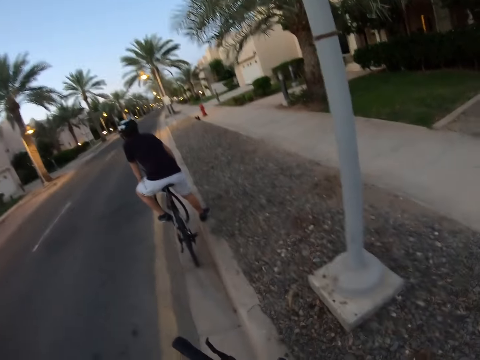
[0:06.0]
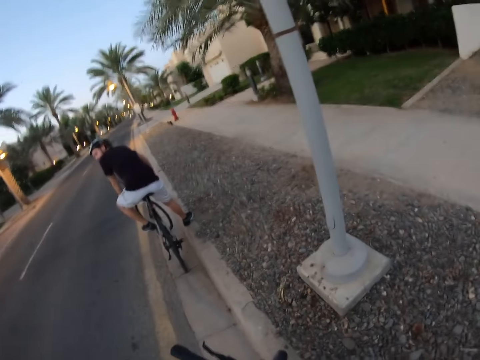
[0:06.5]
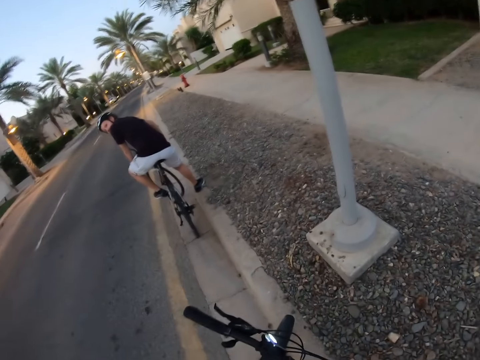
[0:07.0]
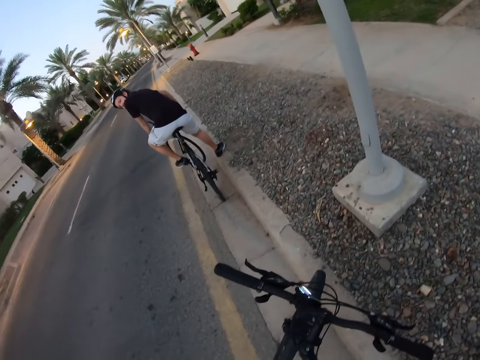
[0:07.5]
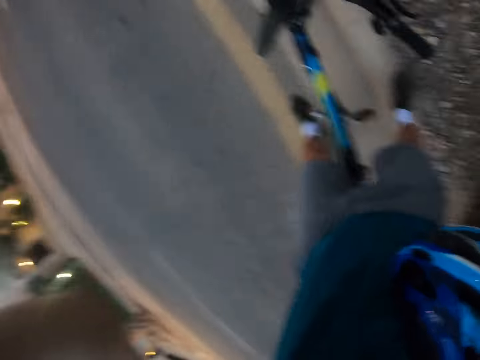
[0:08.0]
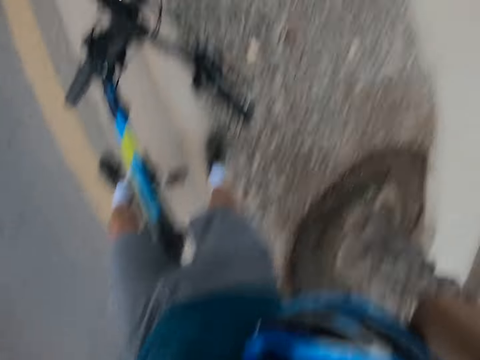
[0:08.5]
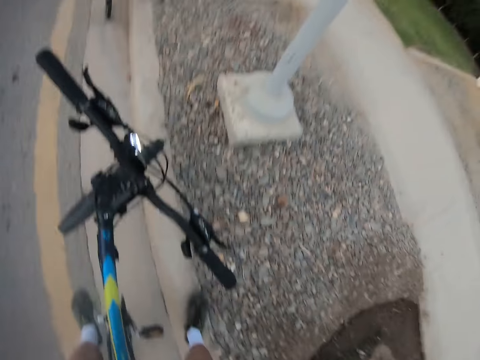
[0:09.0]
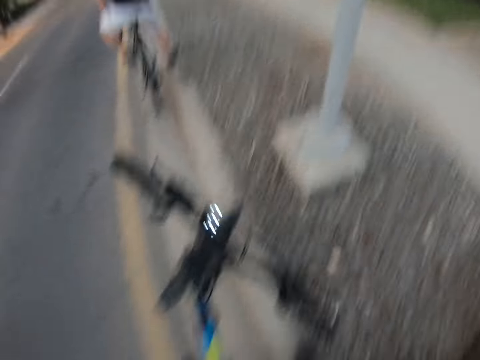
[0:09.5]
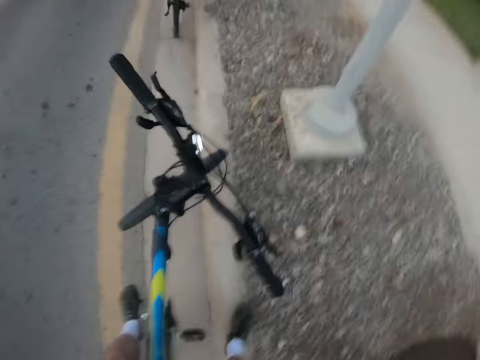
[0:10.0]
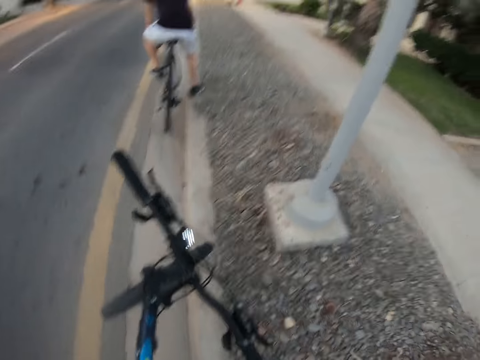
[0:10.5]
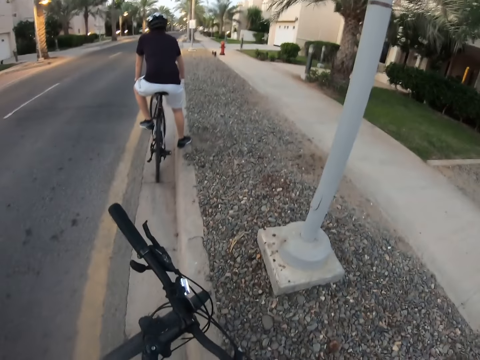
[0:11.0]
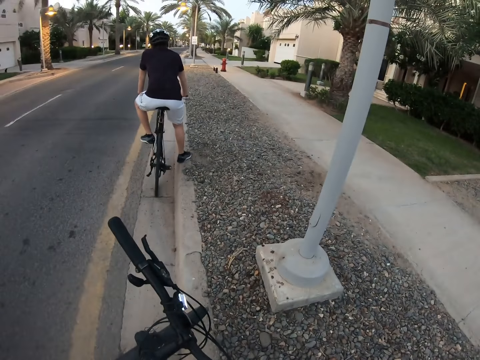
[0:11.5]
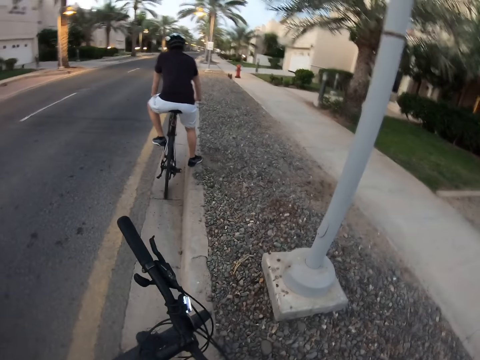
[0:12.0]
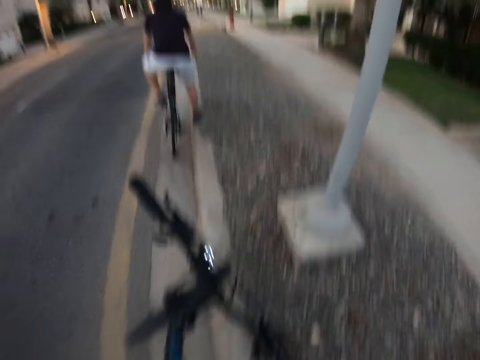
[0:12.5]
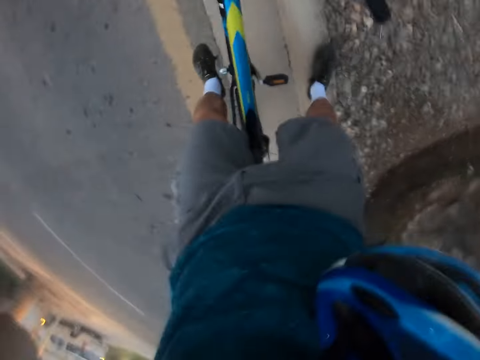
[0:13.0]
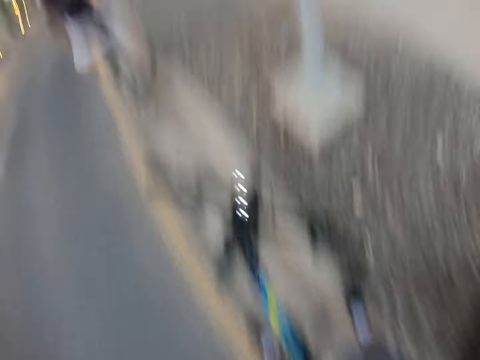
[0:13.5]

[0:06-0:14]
The camera wearer looks around. They adjust the camera. They look at a man. They adjust the camera.

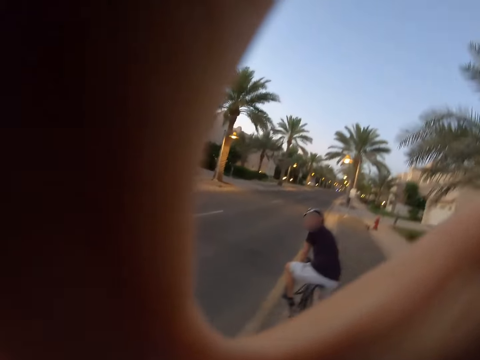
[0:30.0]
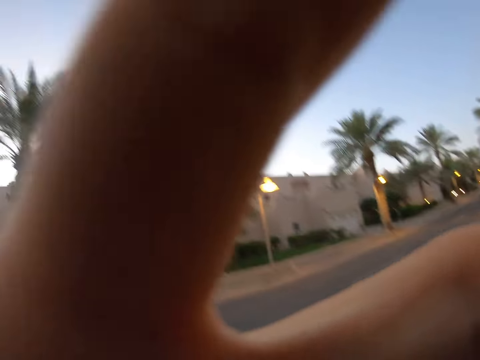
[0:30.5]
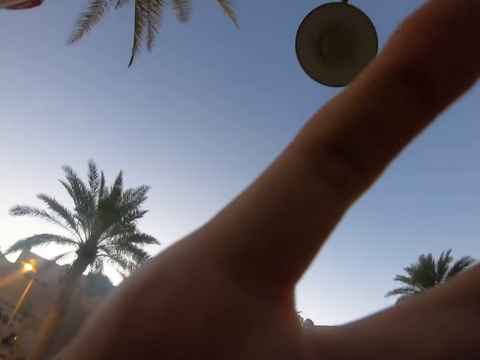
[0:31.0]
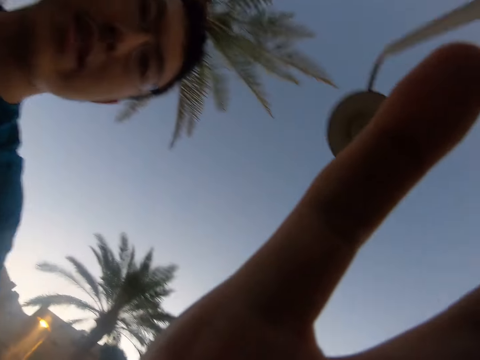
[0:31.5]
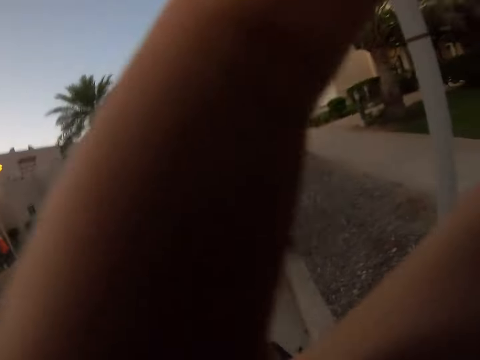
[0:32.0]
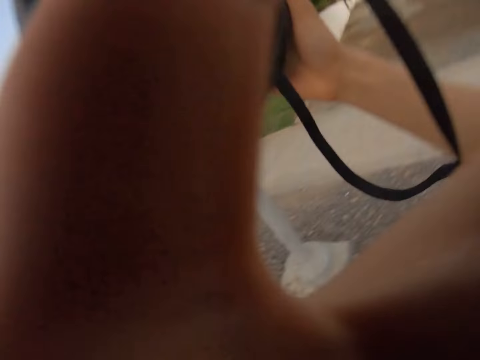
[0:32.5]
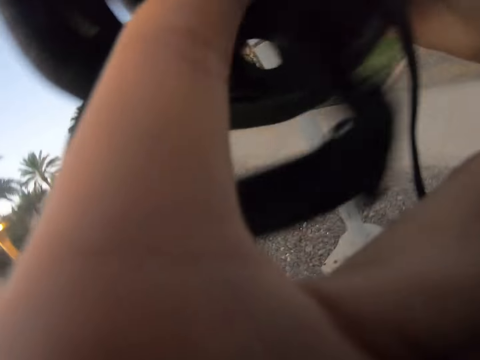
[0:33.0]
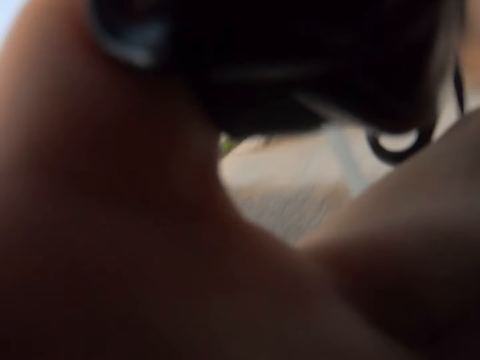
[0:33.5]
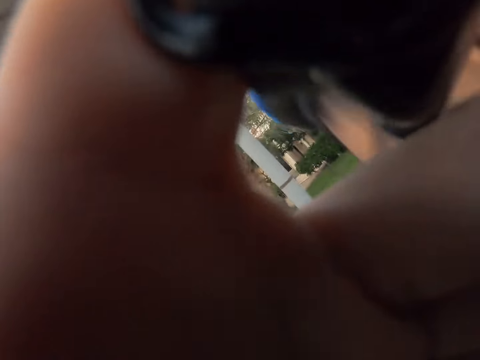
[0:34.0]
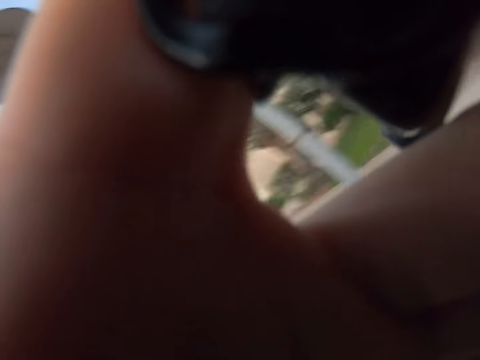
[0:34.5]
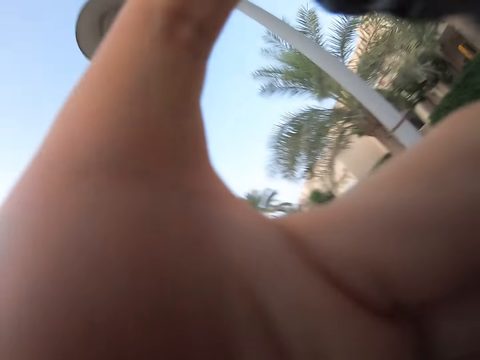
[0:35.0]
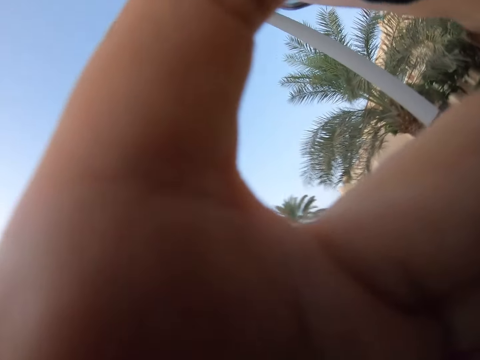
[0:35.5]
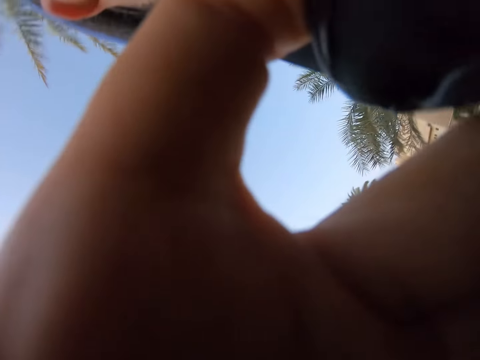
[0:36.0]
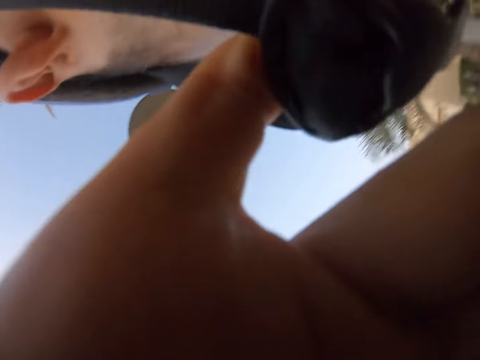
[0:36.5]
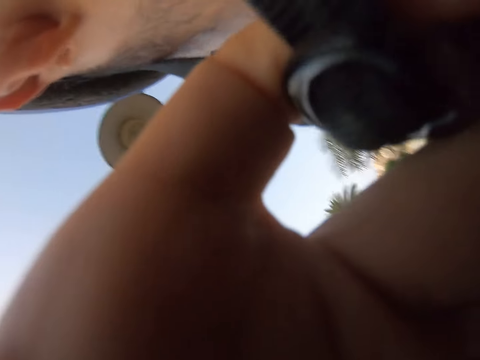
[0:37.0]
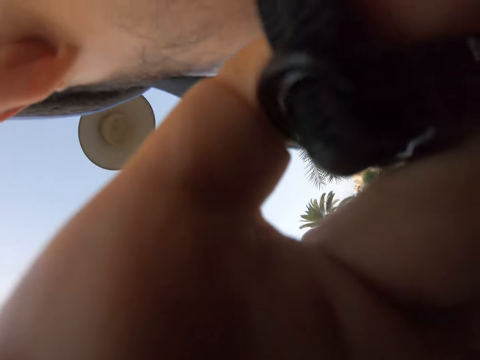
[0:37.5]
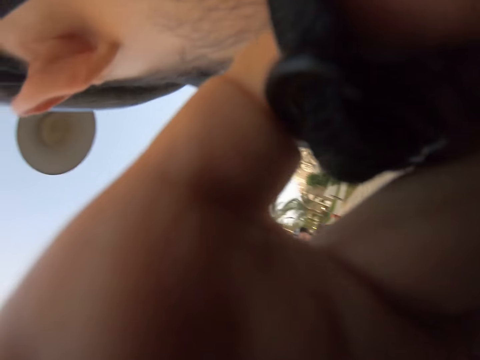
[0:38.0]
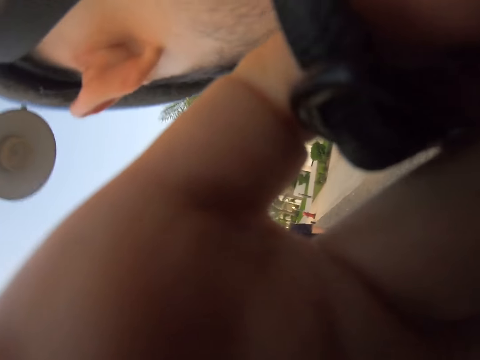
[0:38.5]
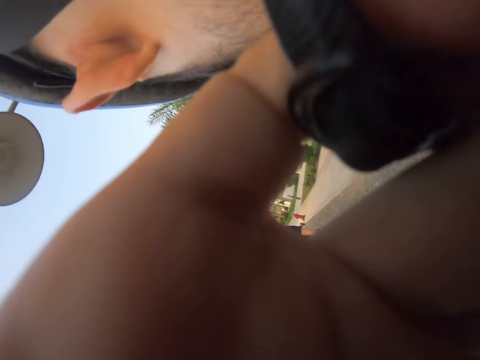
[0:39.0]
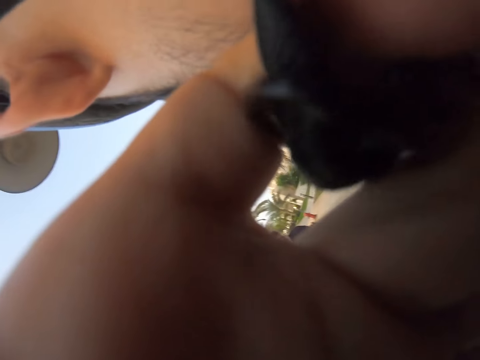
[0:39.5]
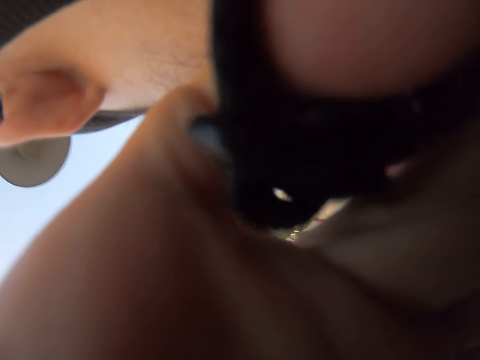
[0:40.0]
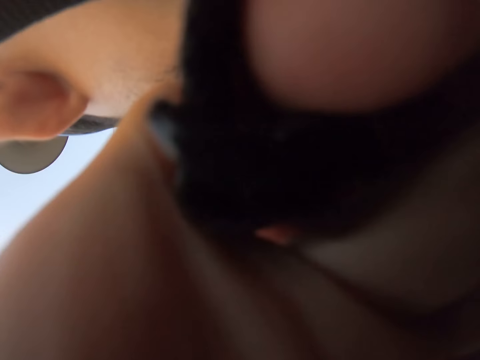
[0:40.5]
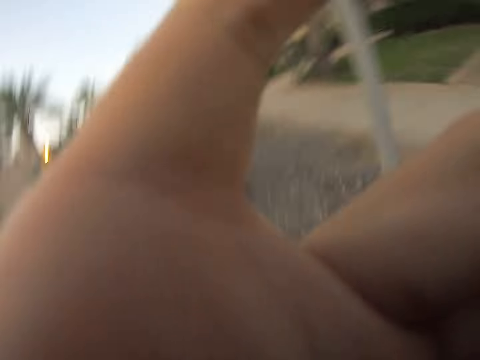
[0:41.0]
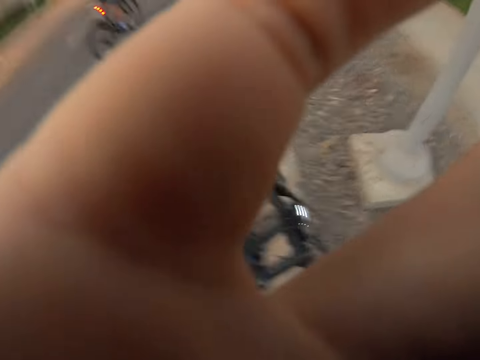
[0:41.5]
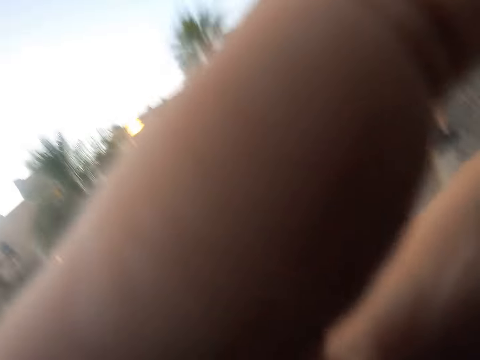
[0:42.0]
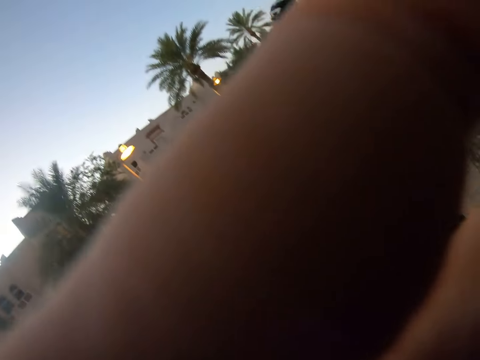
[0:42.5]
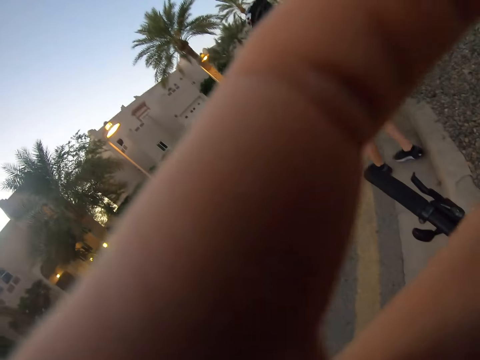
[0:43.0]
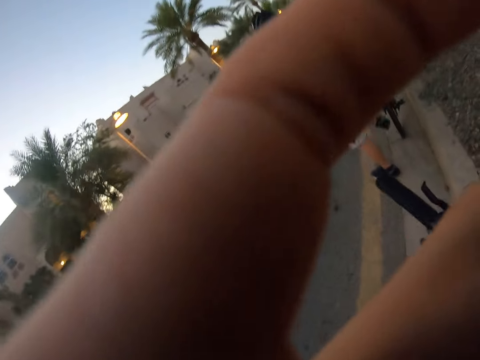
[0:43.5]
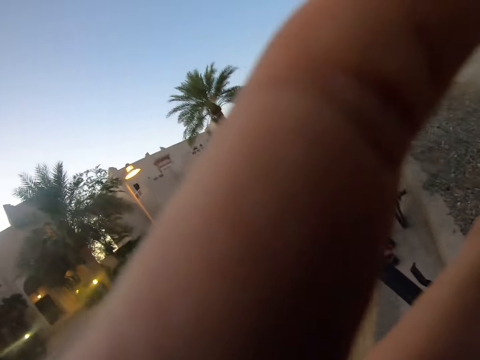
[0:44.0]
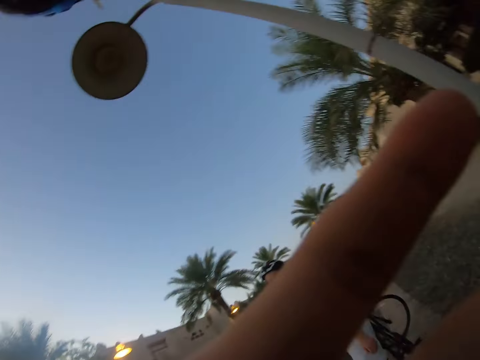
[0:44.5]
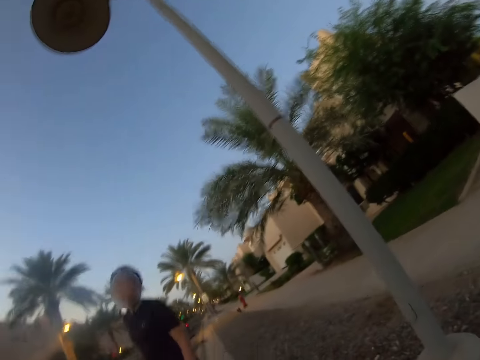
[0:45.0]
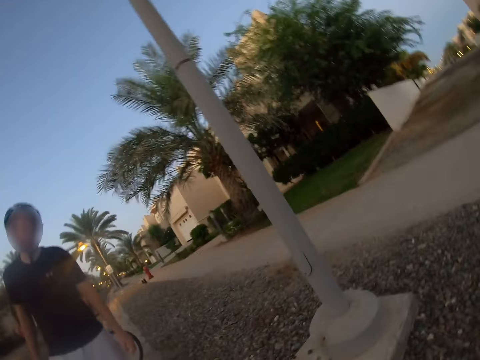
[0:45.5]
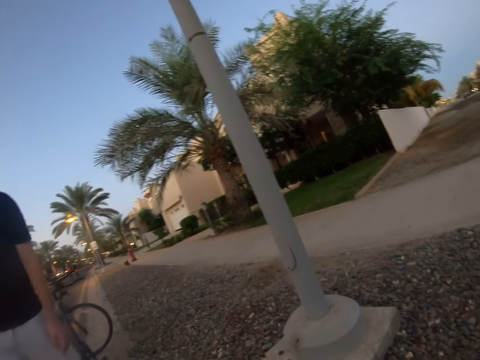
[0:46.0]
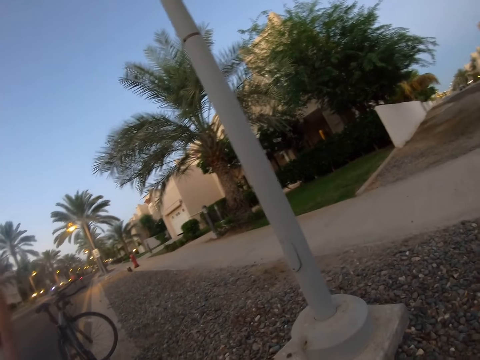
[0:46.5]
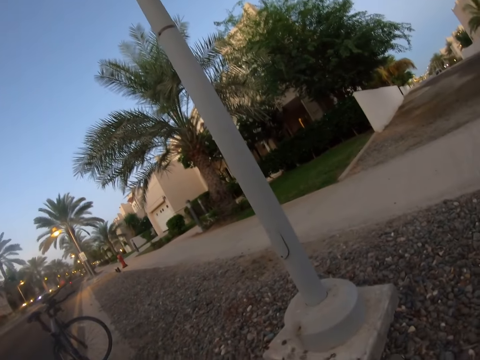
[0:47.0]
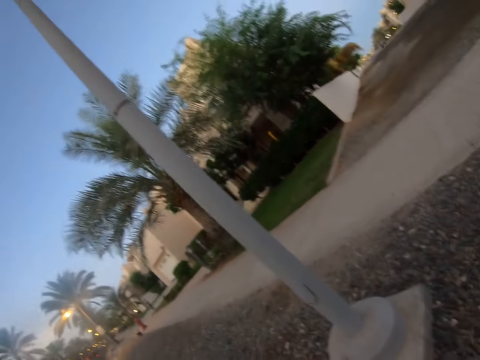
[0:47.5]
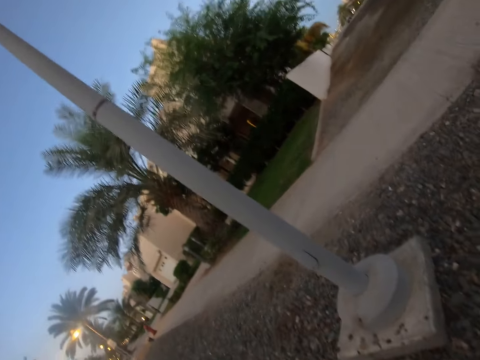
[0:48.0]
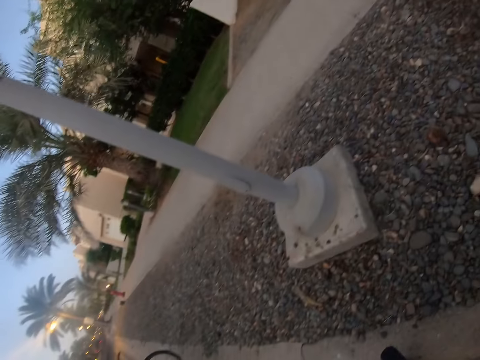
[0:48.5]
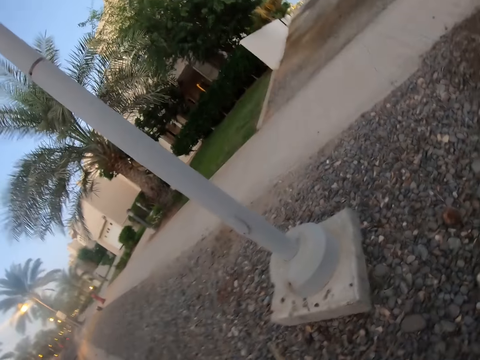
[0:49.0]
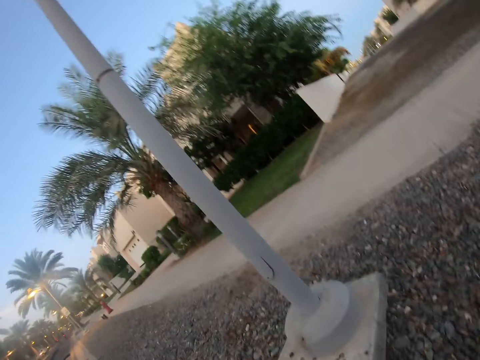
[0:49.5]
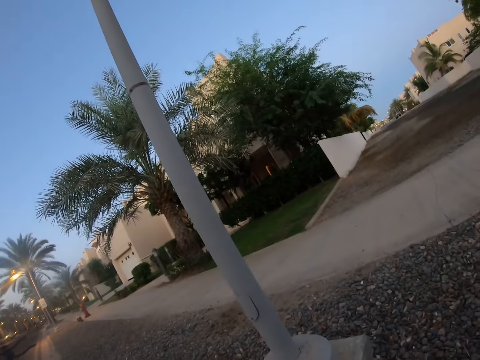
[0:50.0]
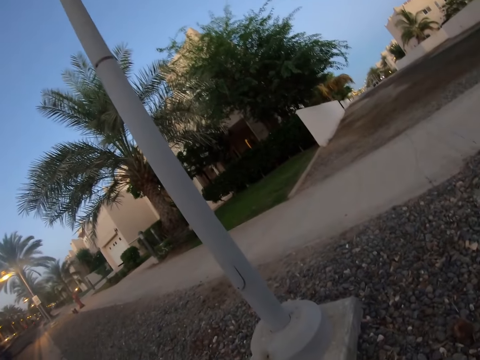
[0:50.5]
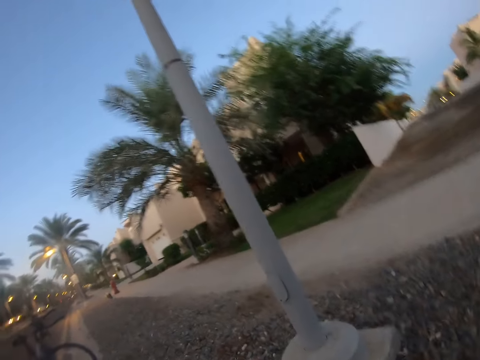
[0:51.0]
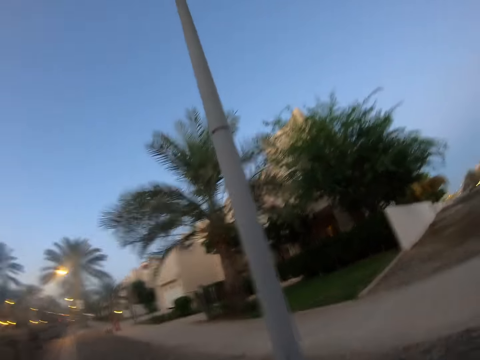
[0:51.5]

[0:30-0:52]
The camera wearer puts up his hand. He looks at a man. He adjusts the camera. He carries the helmet. He tightens the helmet. Another man walks towards the camera wearer. The camera wearer turns the camera.
